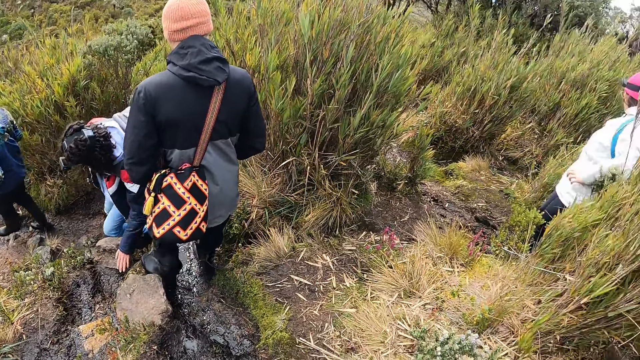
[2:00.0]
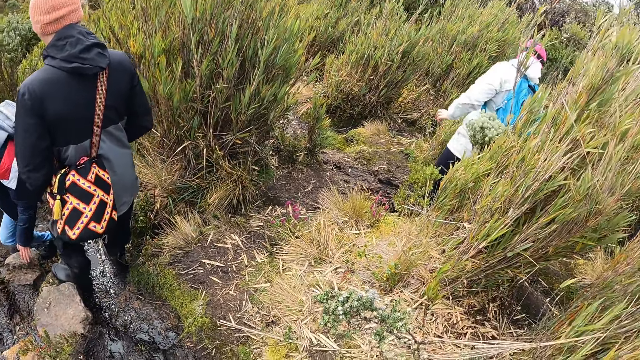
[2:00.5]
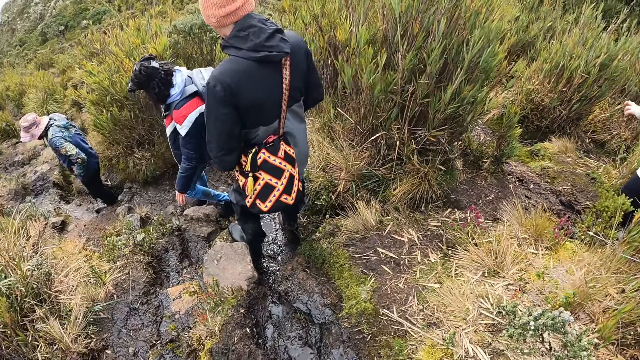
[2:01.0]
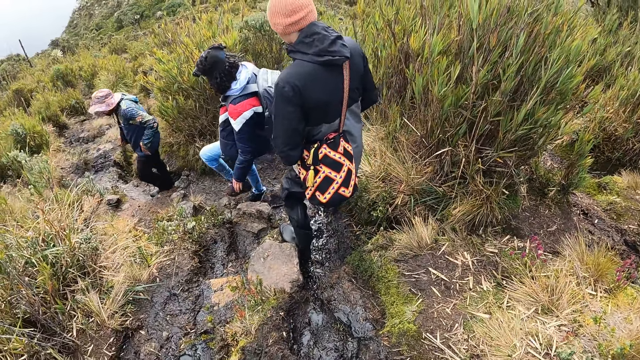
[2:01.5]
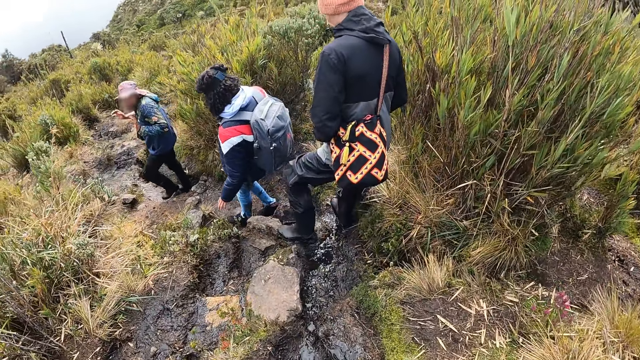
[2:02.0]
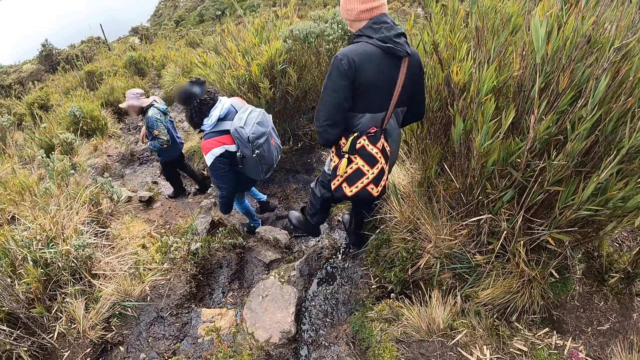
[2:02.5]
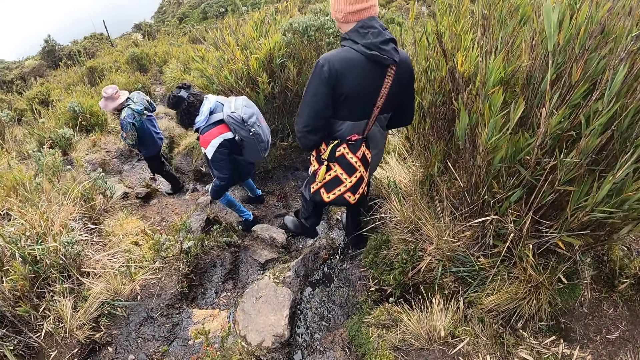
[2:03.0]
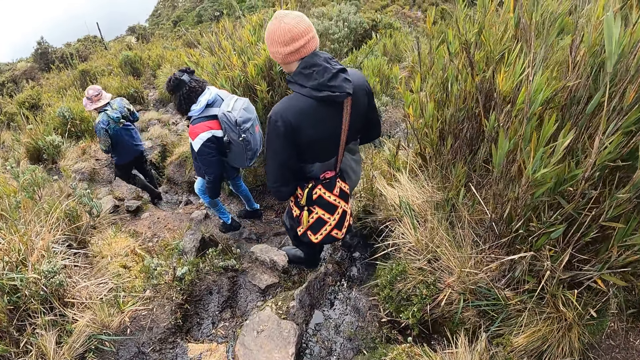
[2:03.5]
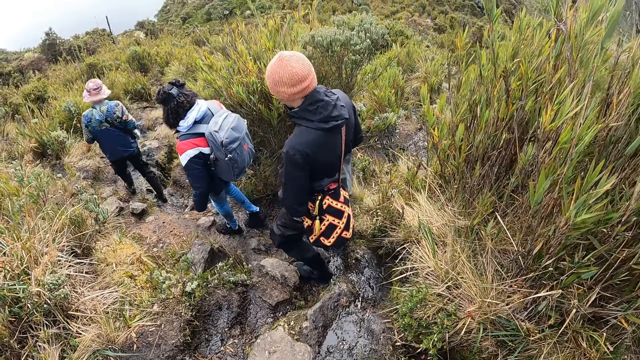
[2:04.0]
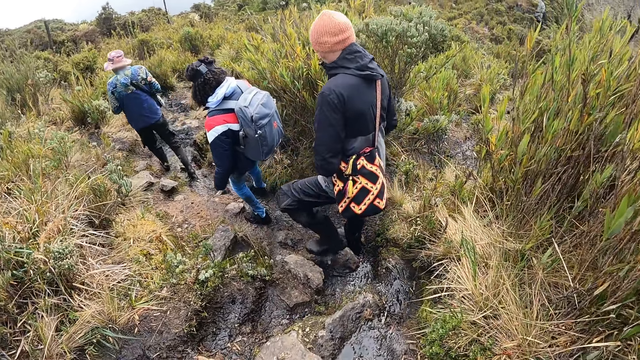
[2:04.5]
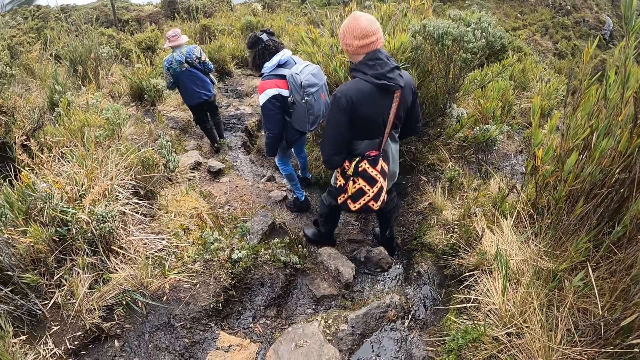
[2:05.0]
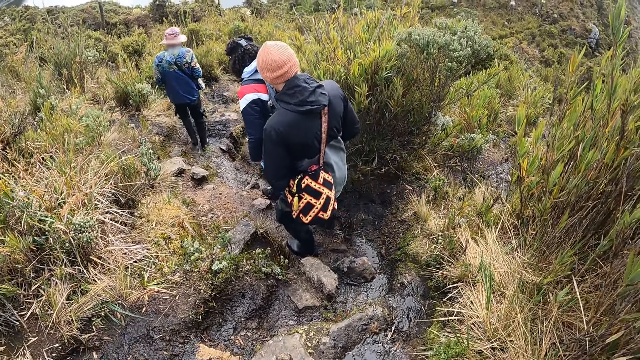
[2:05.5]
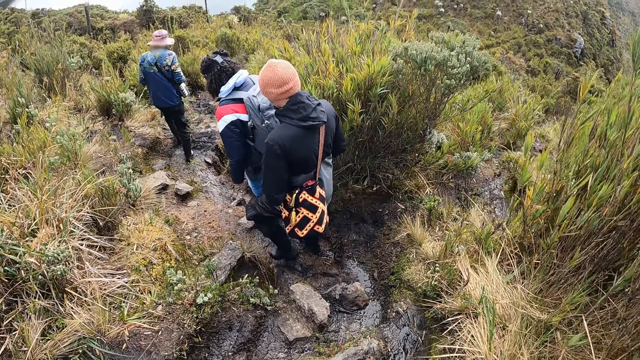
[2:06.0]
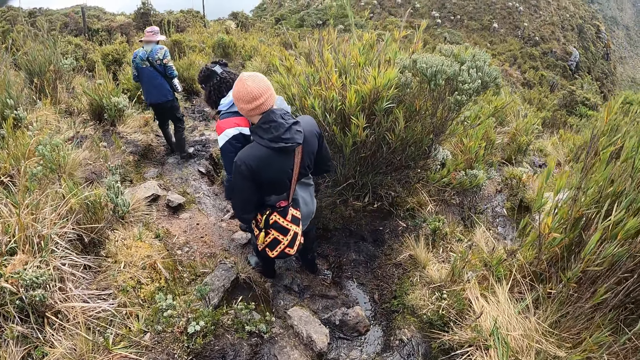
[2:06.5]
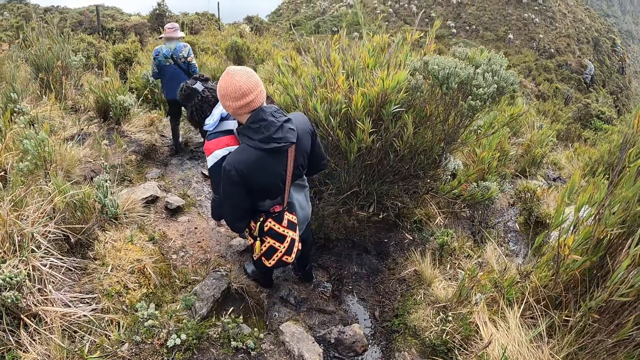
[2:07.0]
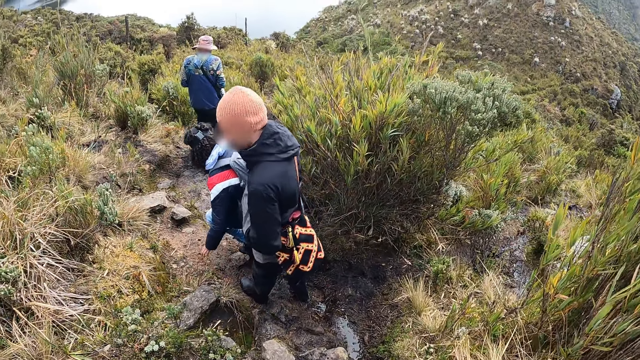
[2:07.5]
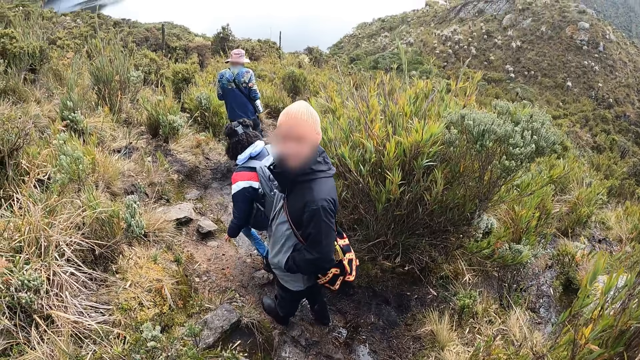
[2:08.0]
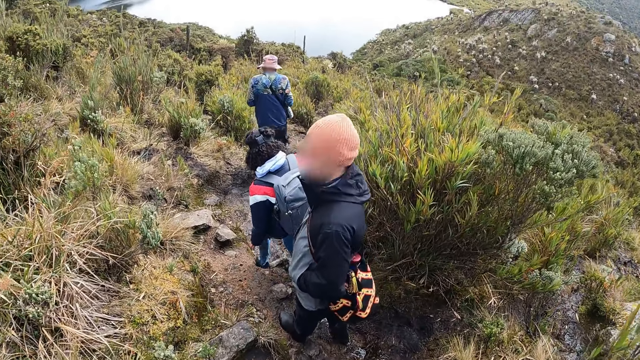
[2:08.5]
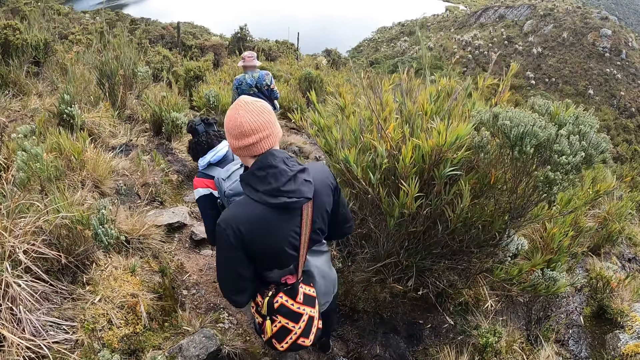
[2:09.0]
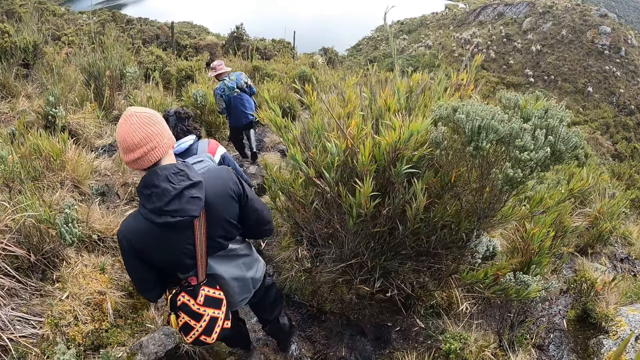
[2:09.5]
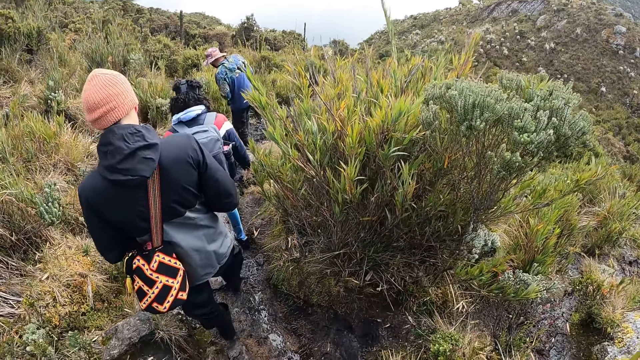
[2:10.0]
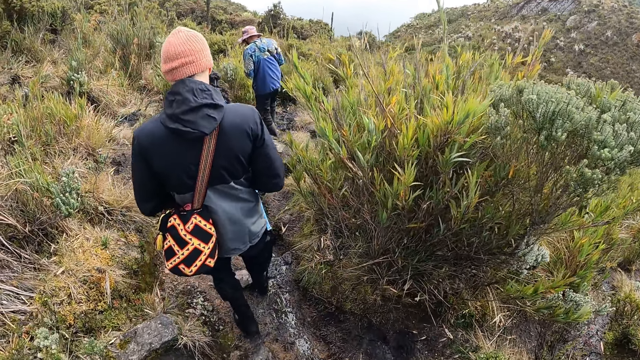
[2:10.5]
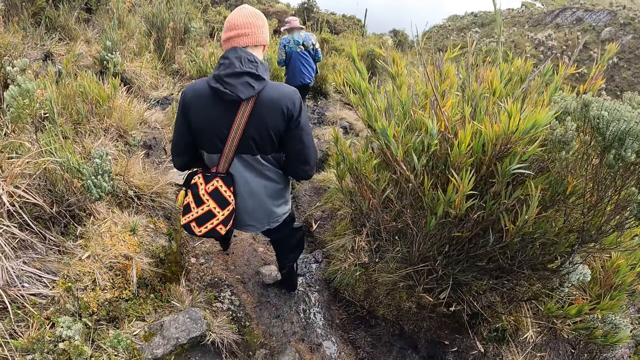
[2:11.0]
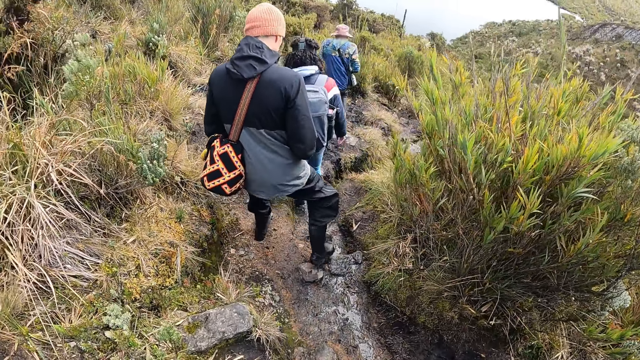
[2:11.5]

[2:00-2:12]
The camera wearer looks around. They walk in the hike field. They interact with the man.

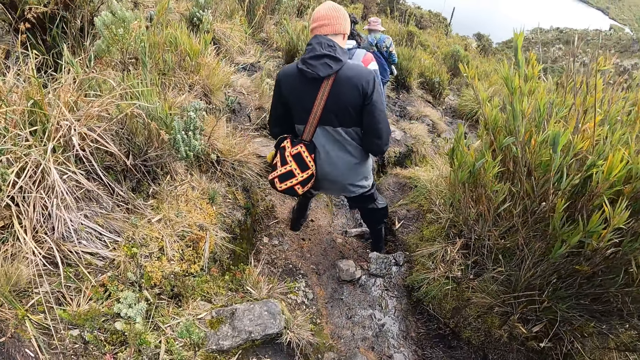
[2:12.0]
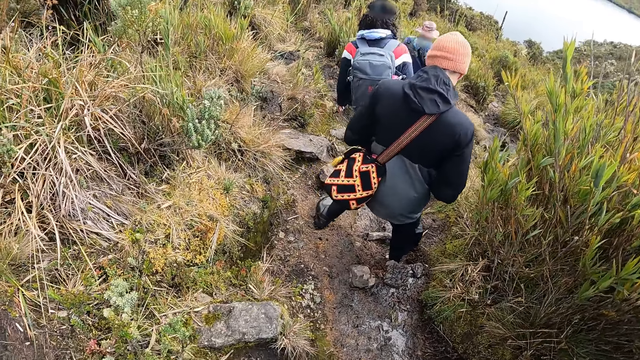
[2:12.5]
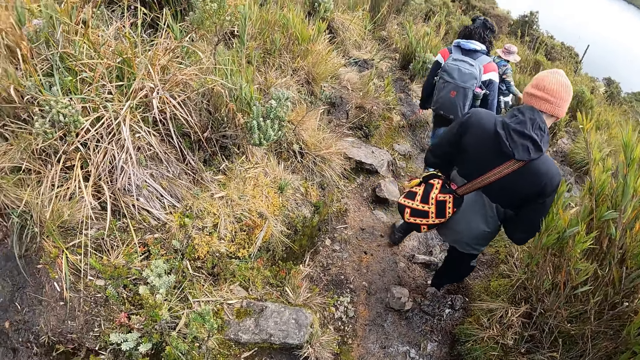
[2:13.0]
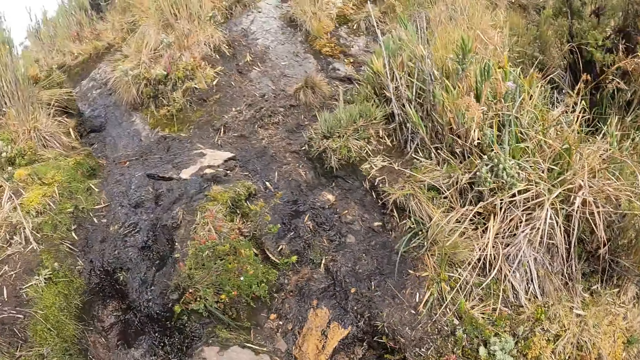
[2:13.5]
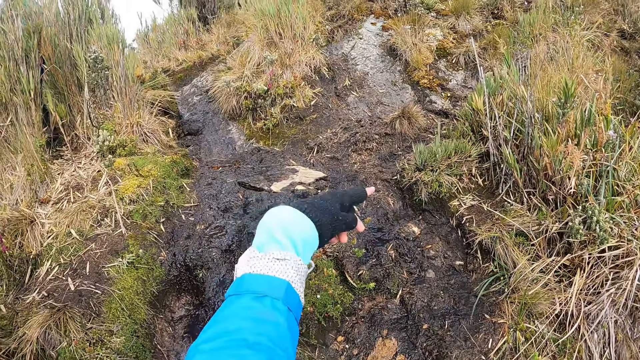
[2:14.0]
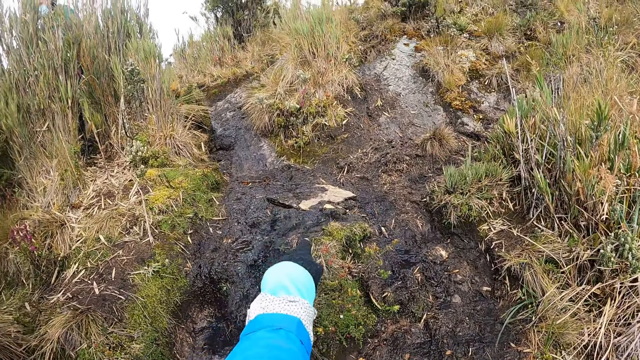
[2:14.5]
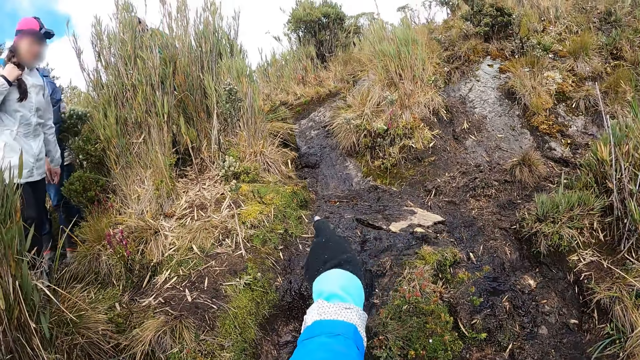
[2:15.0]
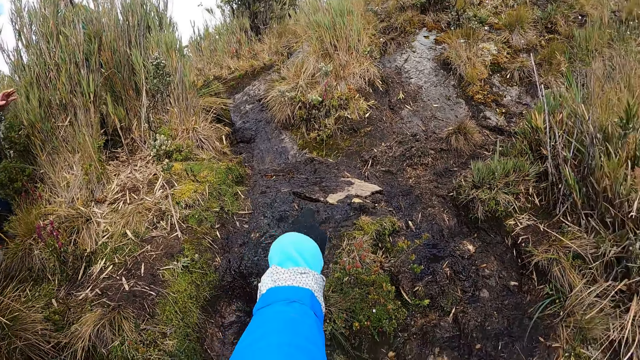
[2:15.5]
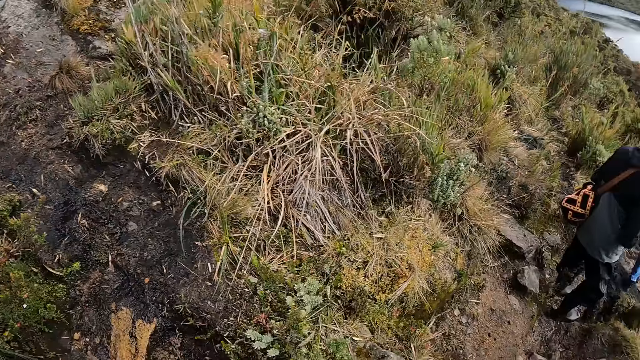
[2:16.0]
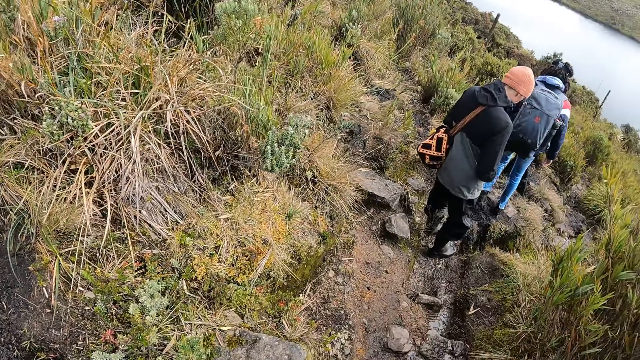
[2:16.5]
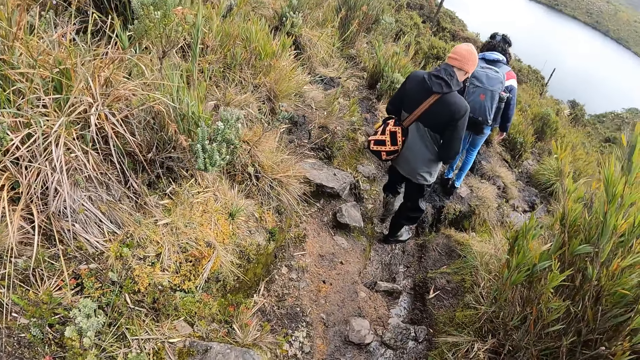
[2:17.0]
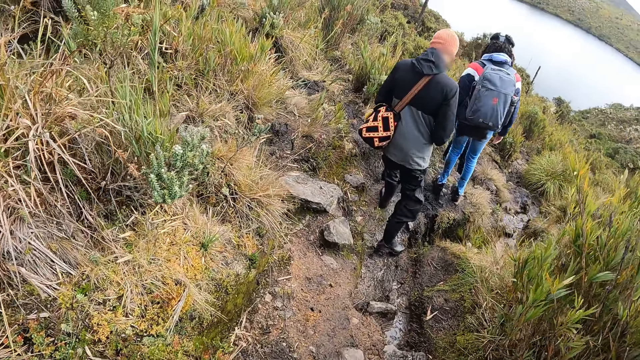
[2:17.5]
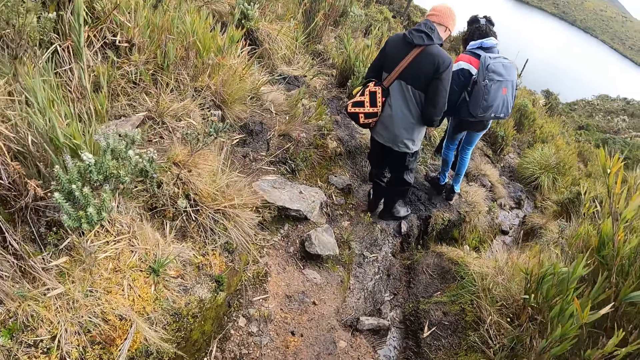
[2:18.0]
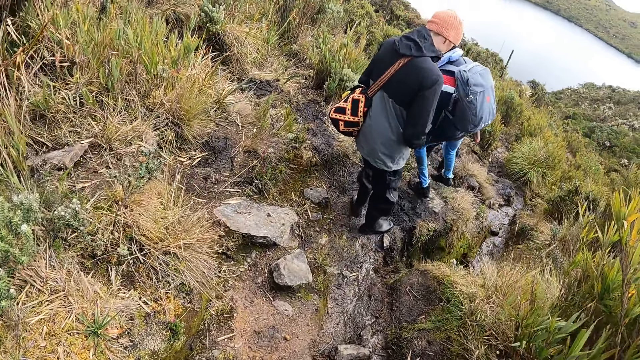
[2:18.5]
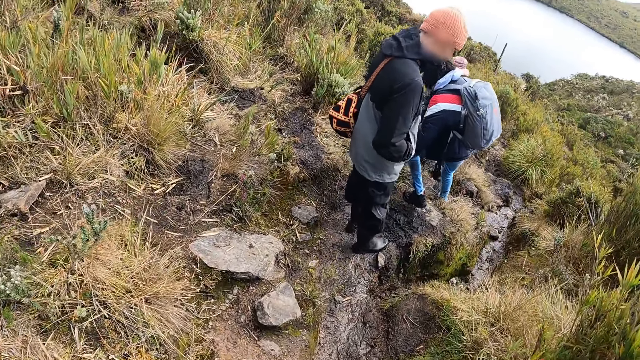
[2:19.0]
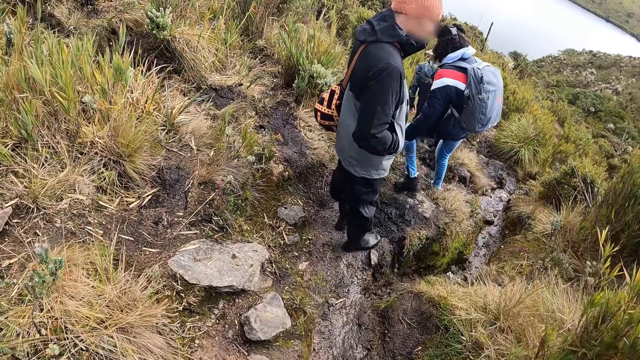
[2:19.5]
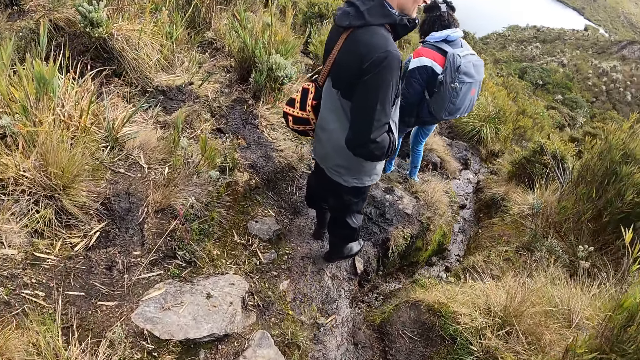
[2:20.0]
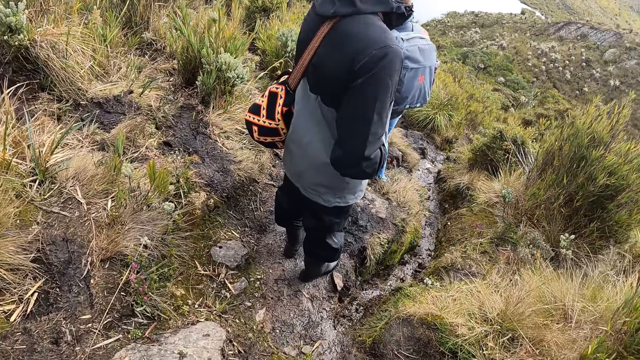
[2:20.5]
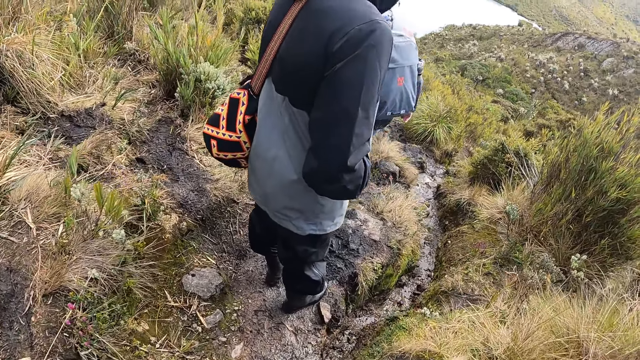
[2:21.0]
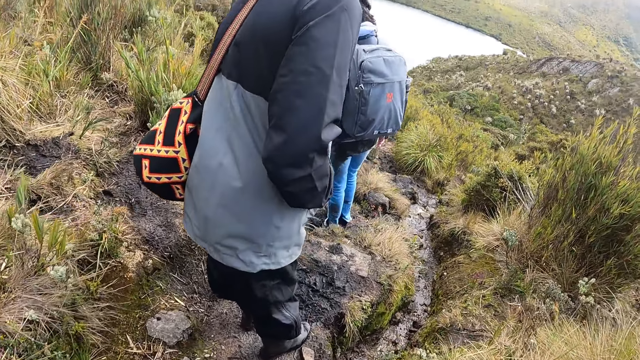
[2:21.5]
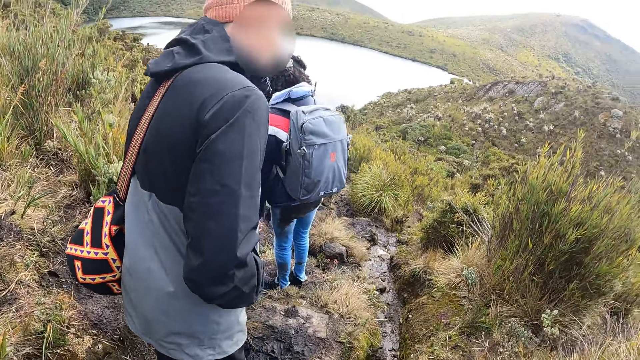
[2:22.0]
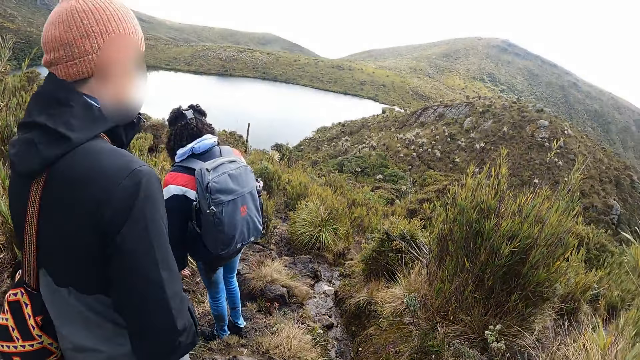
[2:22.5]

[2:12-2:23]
The camera wearer interacts with a woman. They look behind. They turn around.
